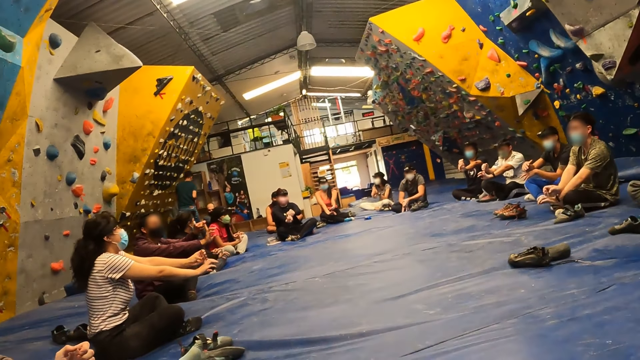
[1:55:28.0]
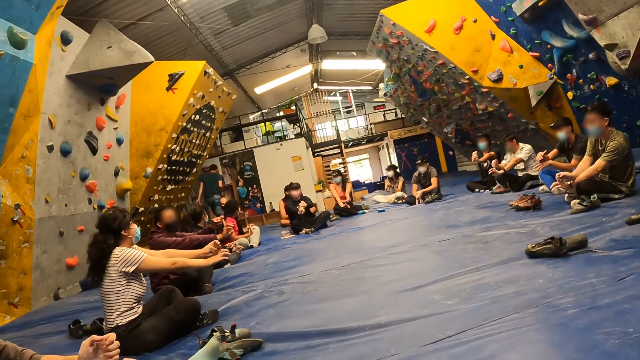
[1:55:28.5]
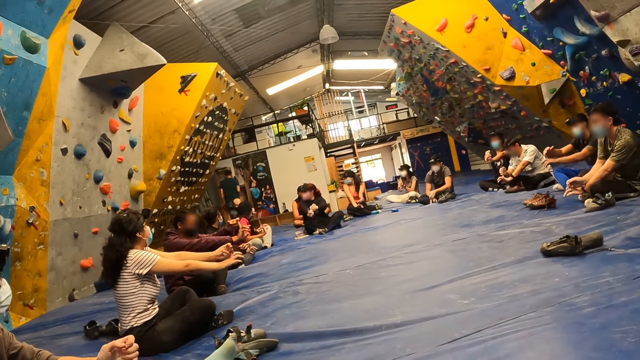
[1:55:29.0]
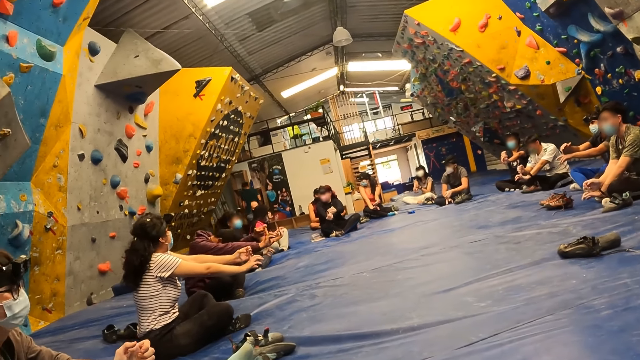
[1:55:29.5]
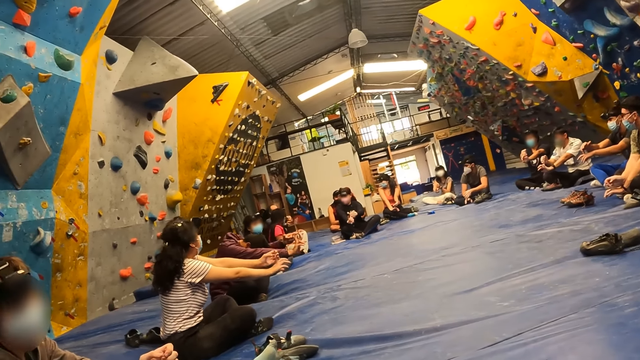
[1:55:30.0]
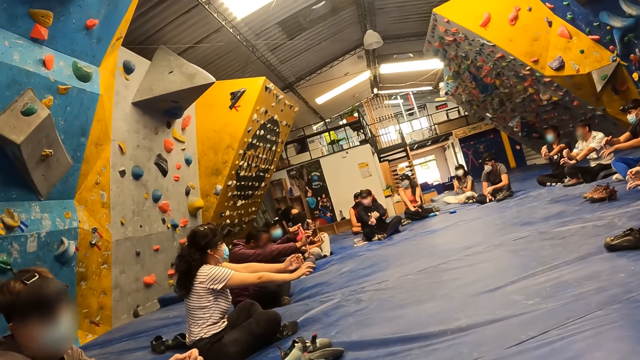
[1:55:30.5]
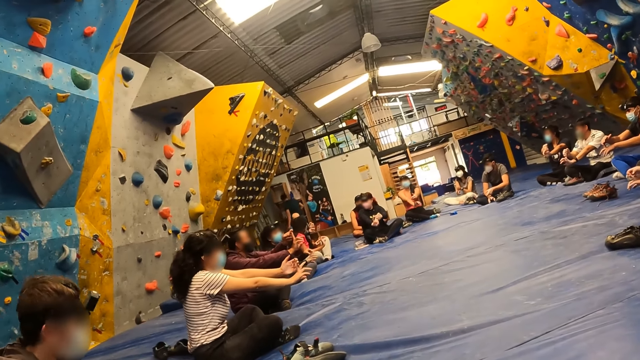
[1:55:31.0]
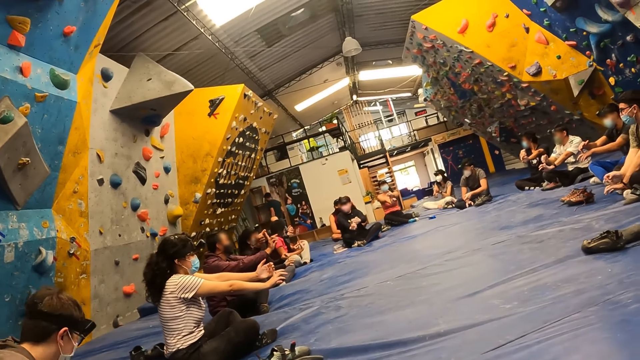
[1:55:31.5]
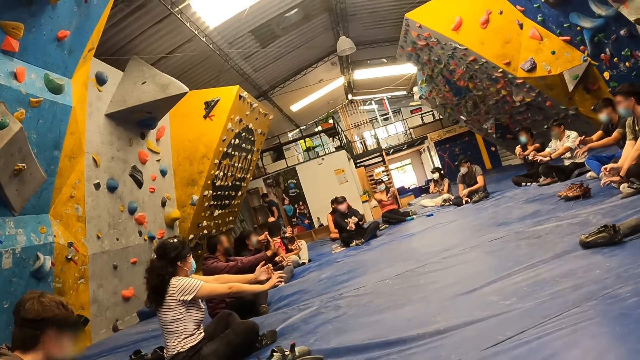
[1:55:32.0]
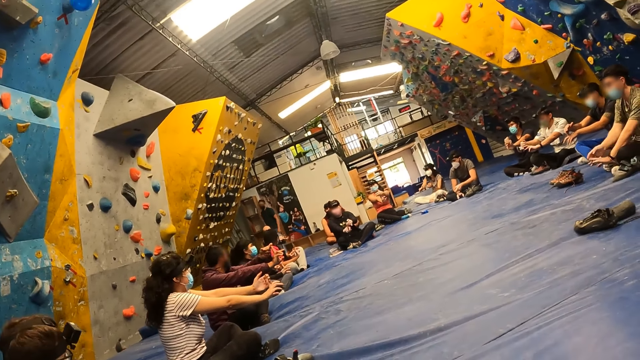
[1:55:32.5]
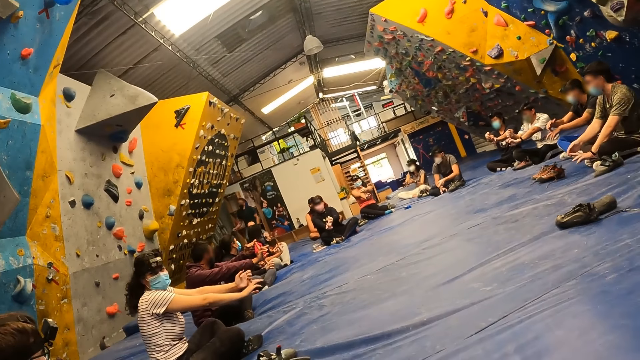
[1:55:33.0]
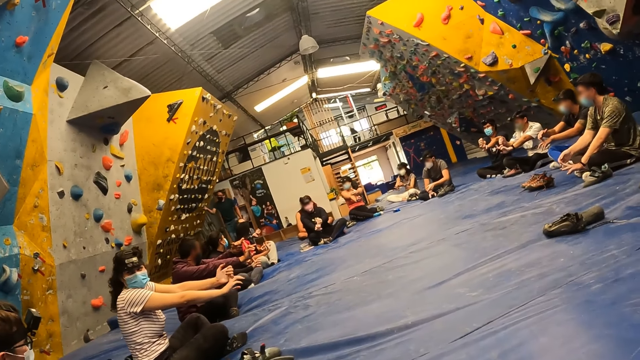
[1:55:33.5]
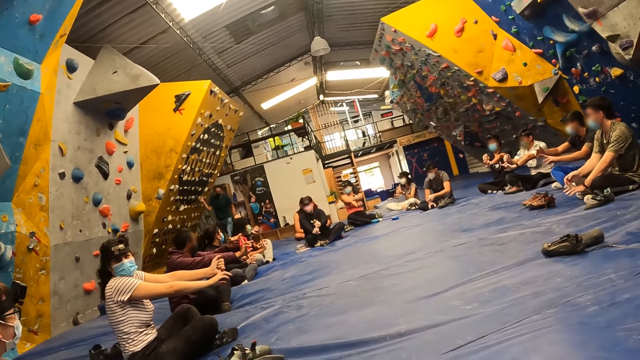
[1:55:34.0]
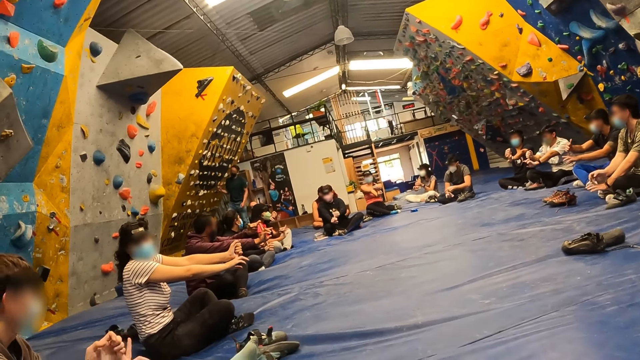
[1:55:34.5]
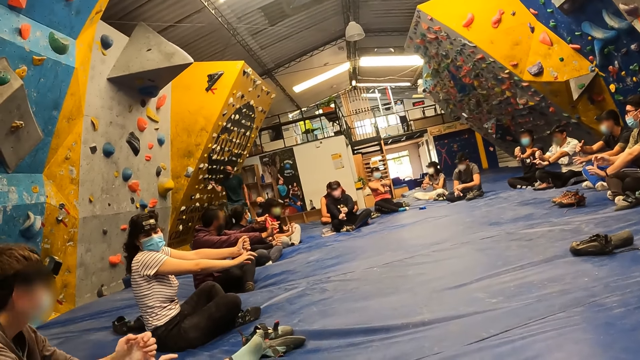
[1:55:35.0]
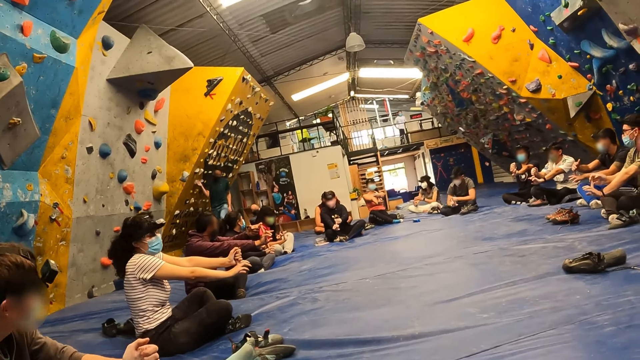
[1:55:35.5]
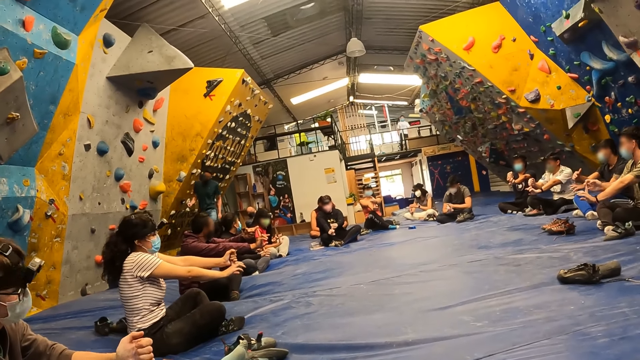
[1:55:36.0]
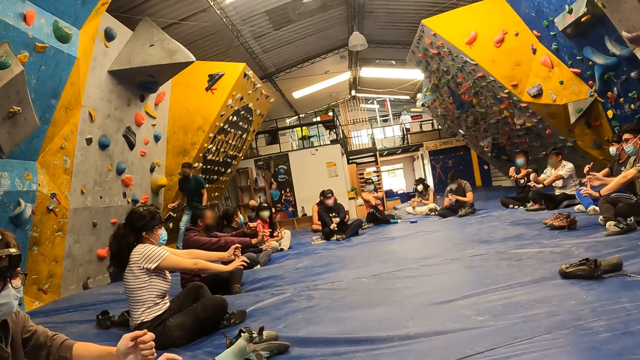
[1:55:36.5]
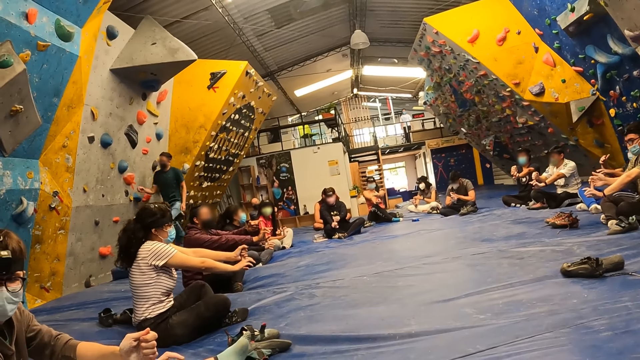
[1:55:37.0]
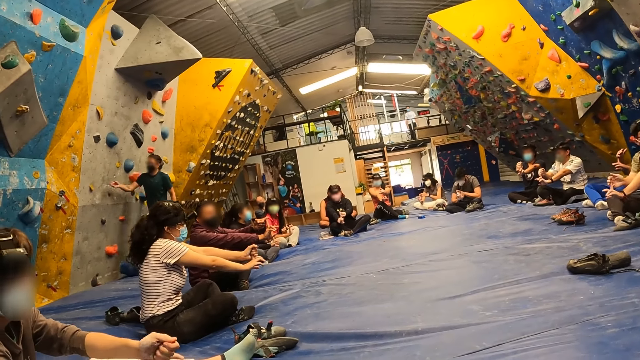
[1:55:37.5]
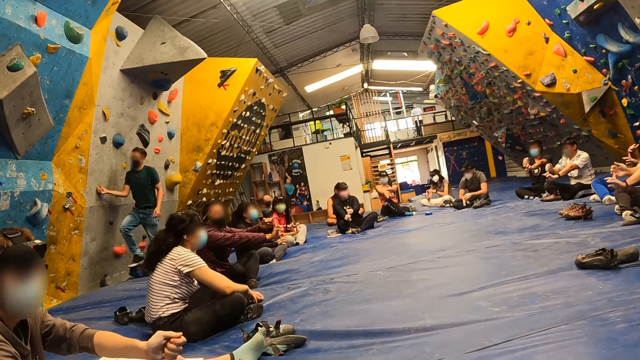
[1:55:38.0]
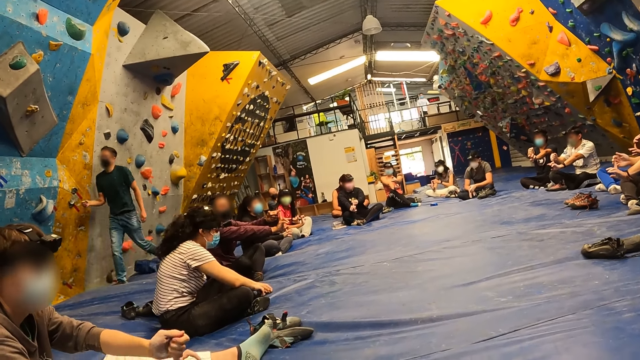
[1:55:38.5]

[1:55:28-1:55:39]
The instructor lowers his head. The instructor raises his head. The instructor touches the wall.

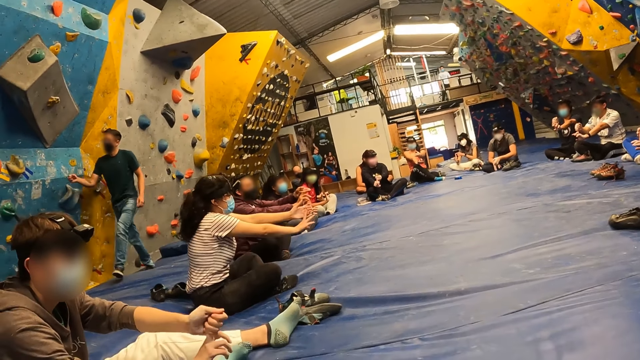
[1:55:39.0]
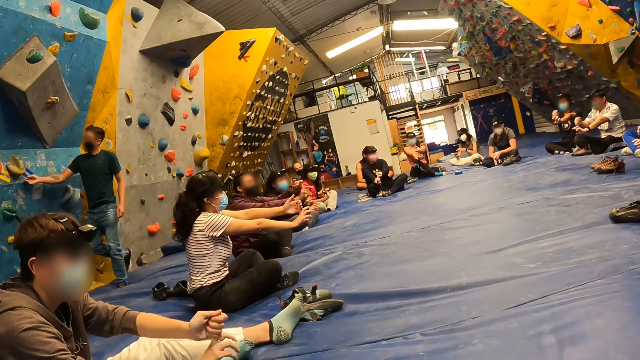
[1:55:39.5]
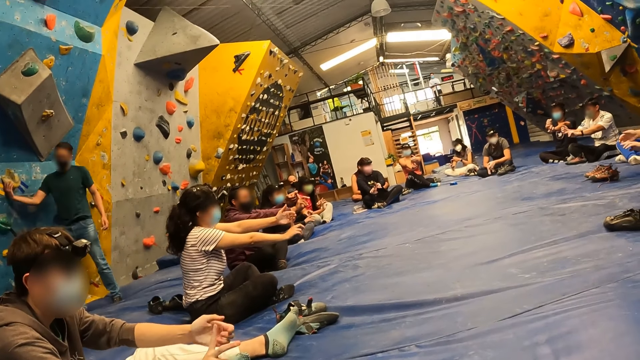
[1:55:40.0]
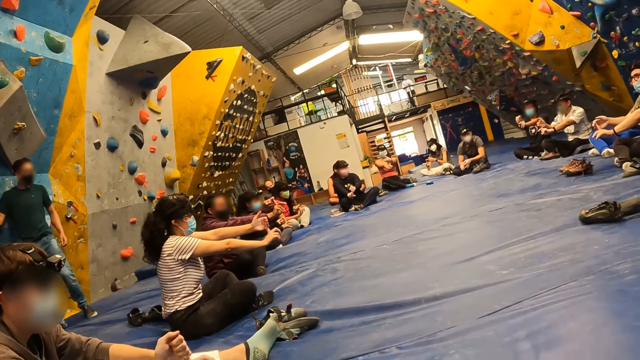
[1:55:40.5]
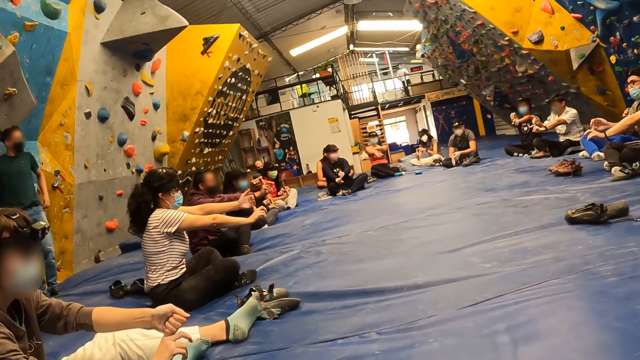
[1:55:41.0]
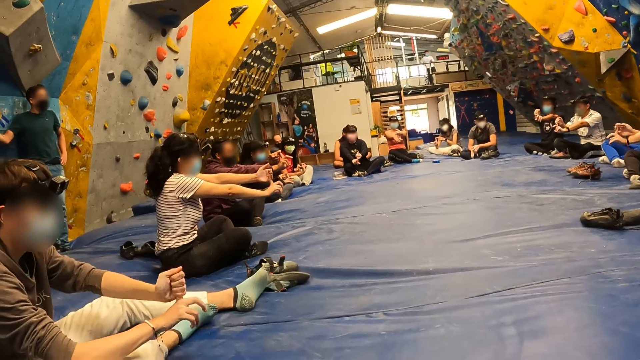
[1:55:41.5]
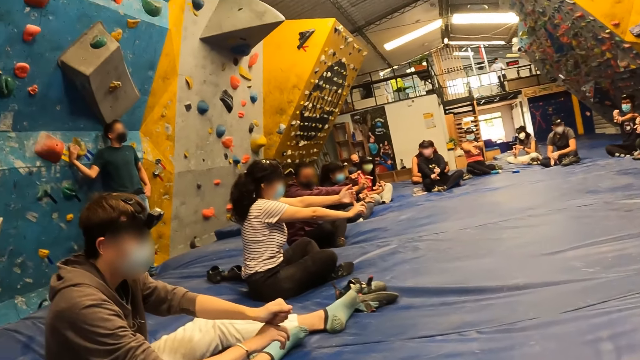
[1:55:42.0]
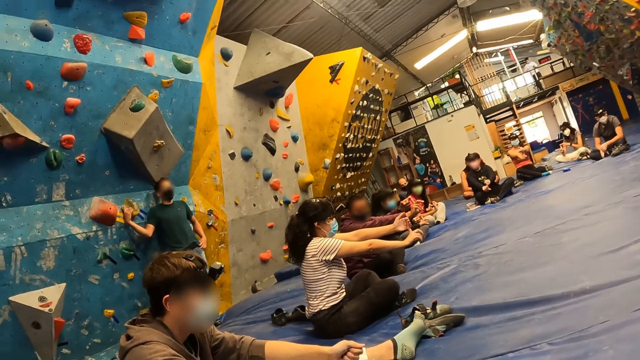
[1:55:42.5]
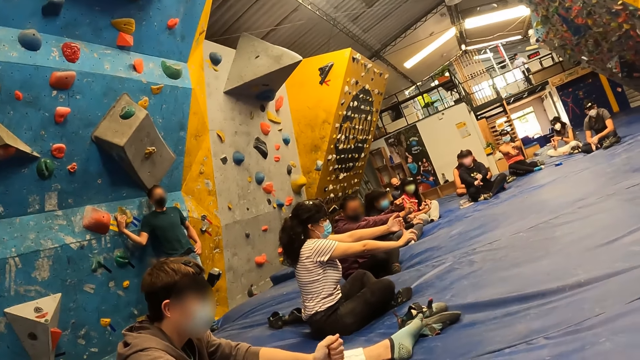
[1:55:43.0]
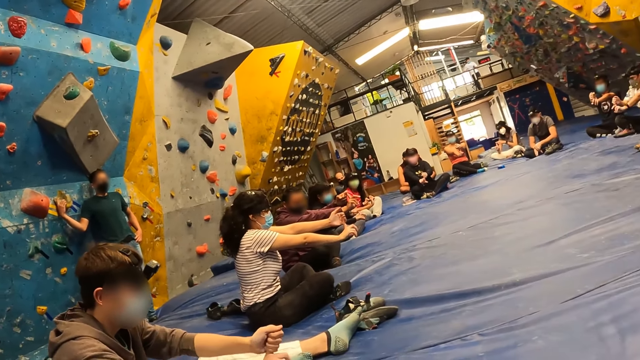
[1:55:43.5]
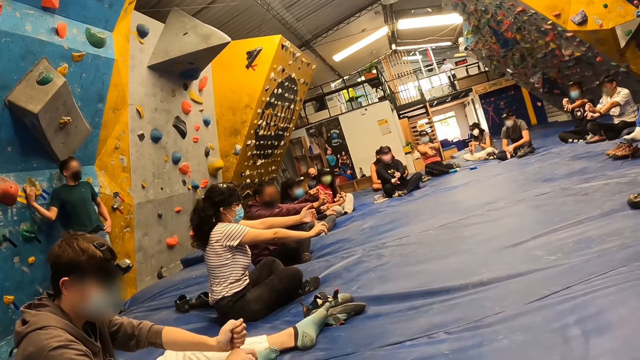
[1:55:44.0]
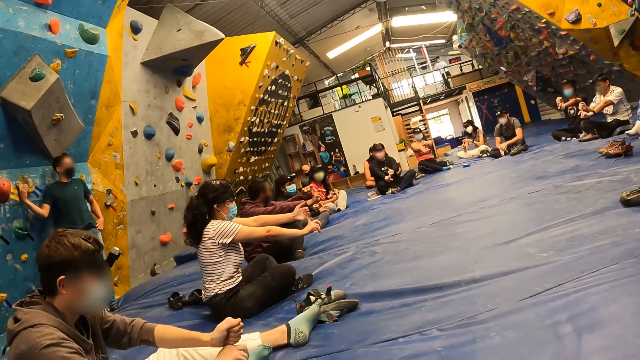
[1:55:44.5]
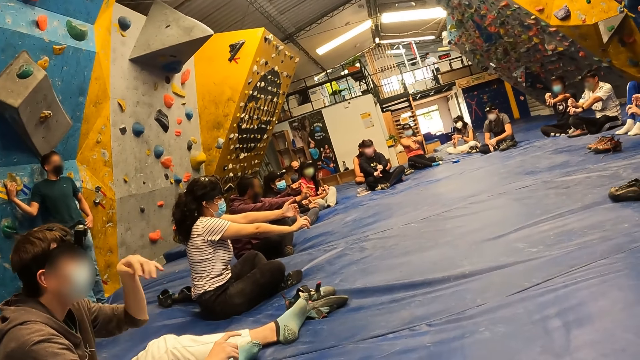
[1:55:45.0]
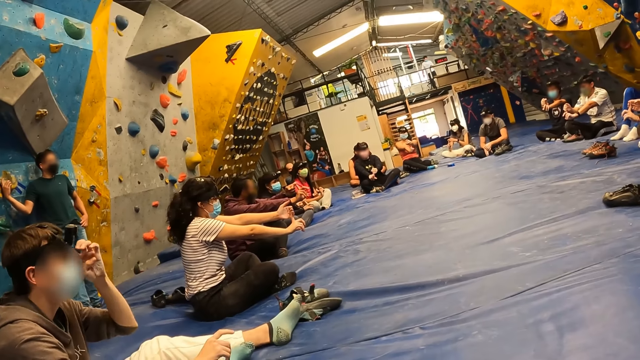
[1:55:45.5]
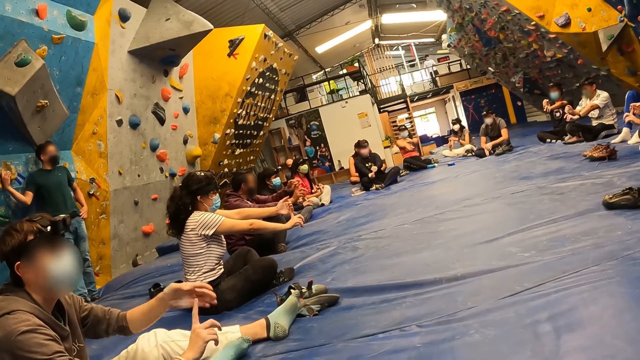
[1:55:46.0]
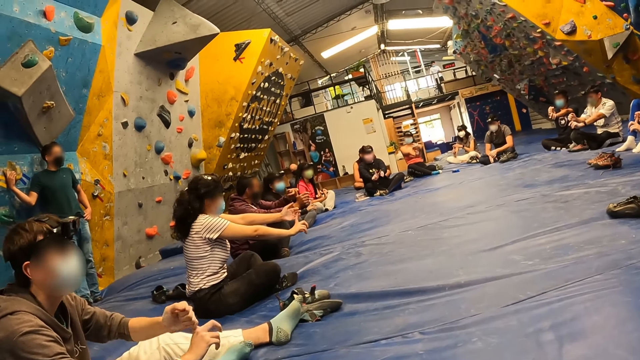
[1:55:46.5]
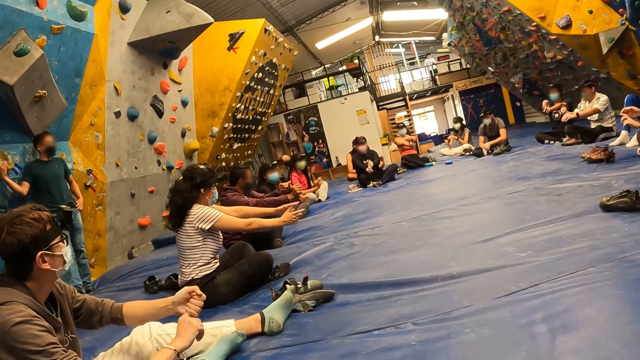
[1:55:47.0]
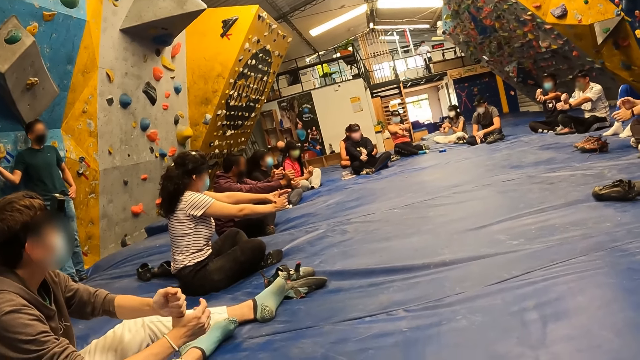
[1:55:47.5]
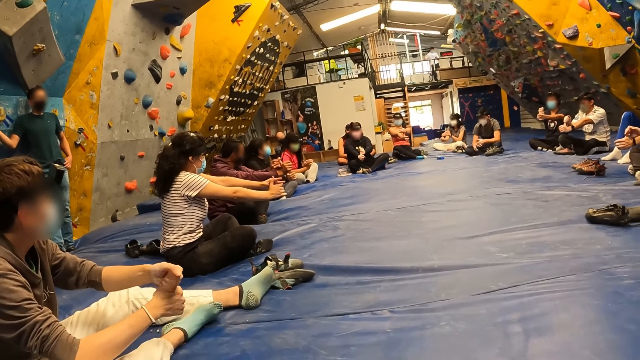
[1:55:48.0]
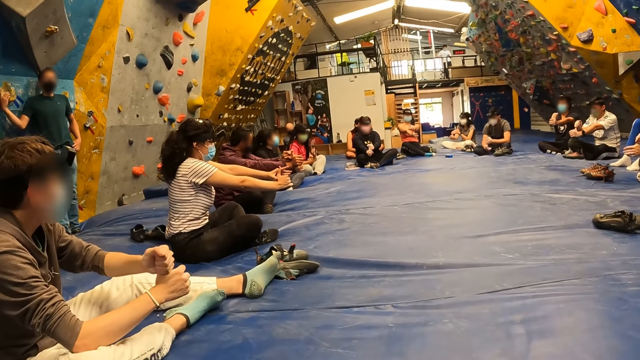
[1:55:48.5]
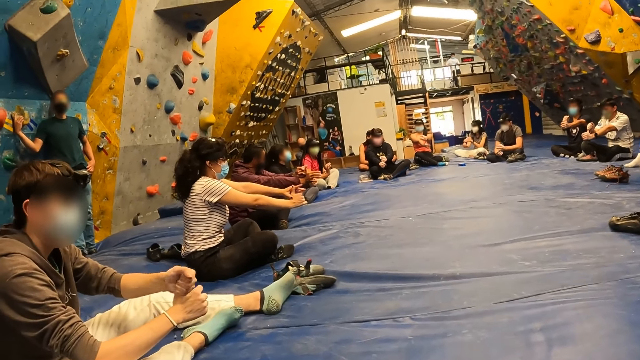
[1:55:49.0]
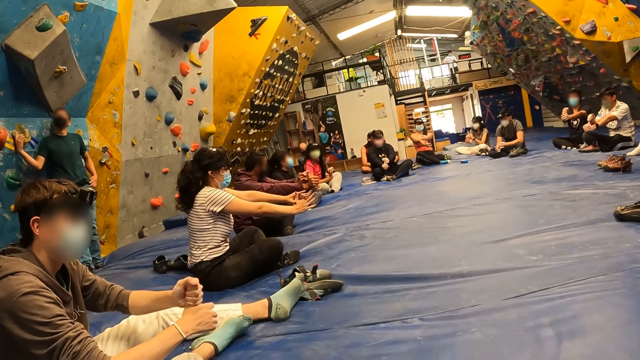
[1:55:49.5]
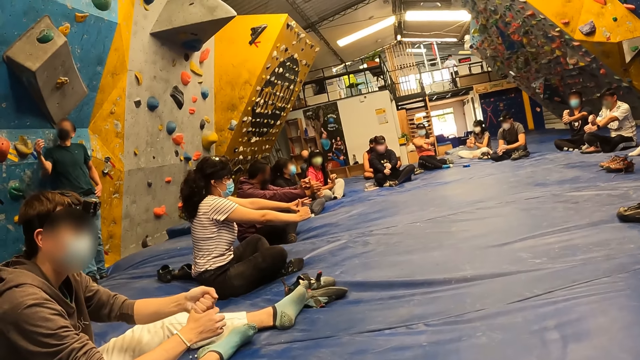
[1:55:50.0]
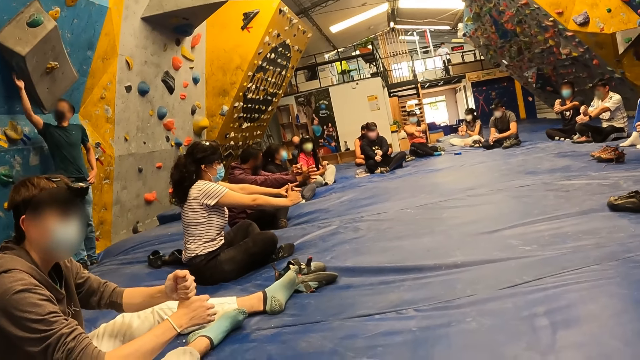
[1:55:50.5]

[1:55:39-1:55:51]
The man holds the wall grip. The camera wearer looks around. Another man touches the face and stretches a finger.
